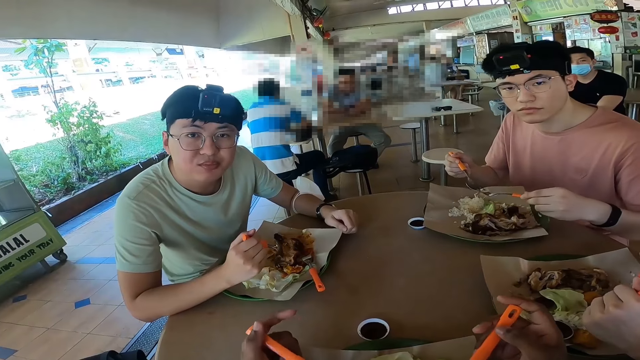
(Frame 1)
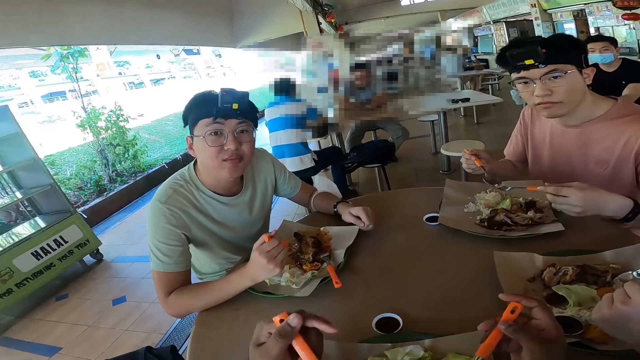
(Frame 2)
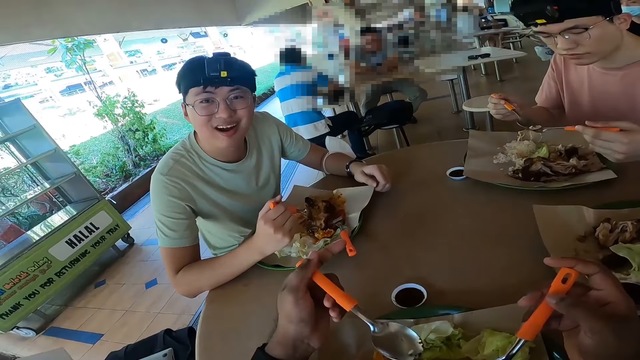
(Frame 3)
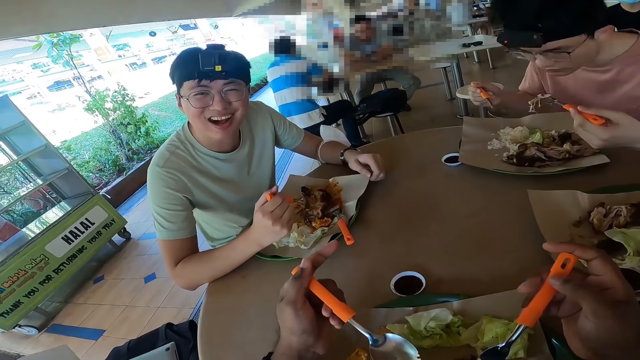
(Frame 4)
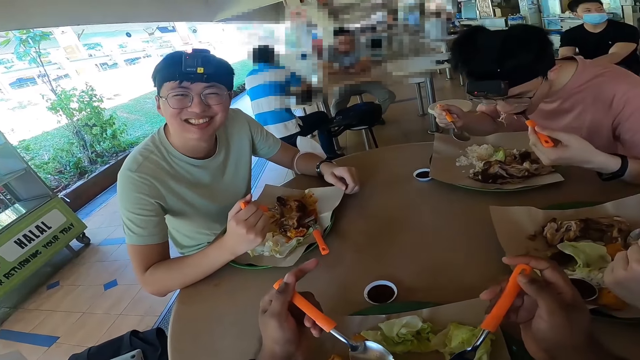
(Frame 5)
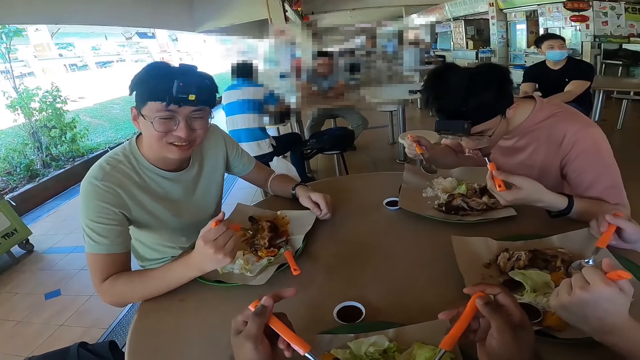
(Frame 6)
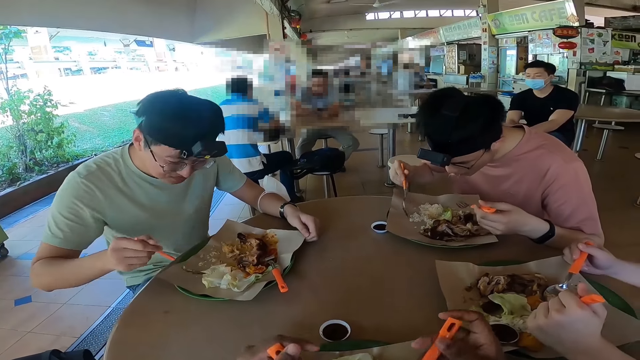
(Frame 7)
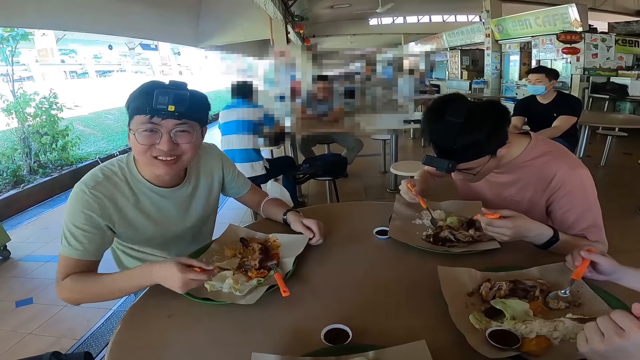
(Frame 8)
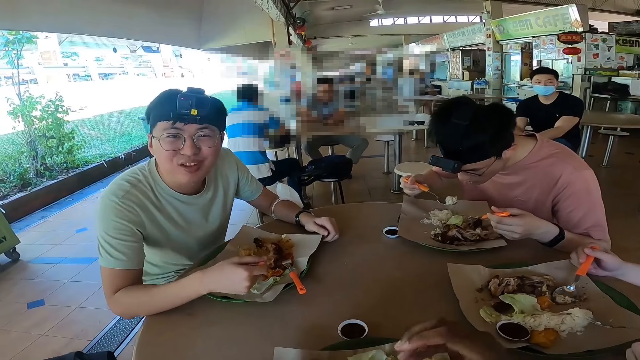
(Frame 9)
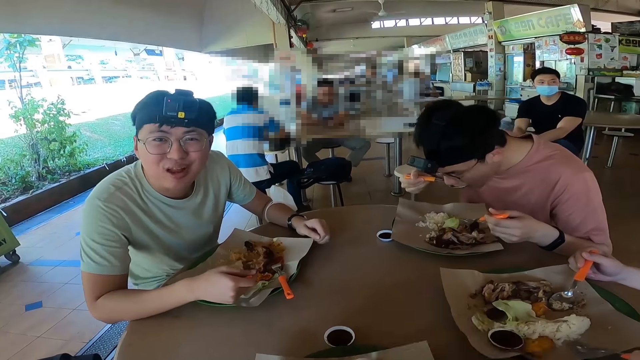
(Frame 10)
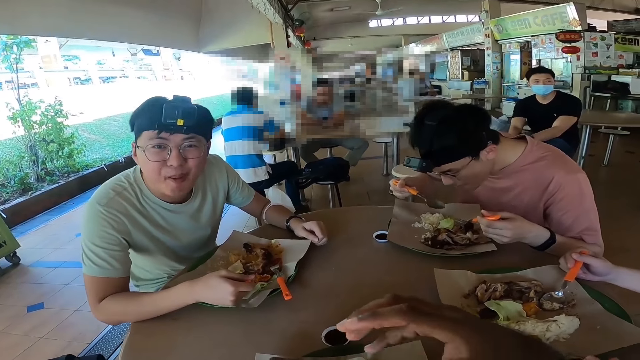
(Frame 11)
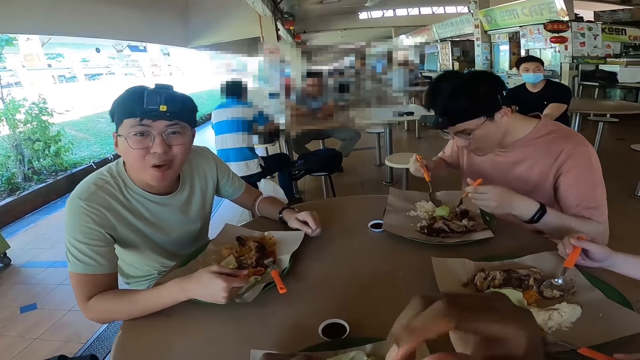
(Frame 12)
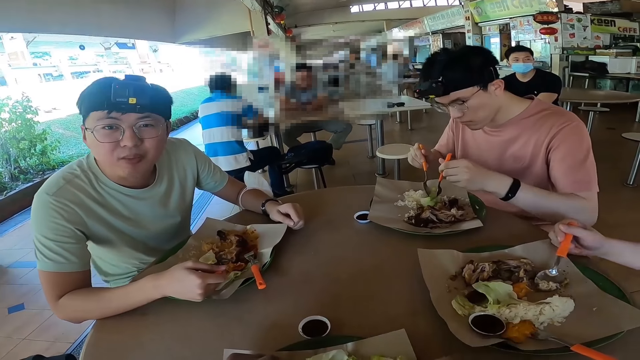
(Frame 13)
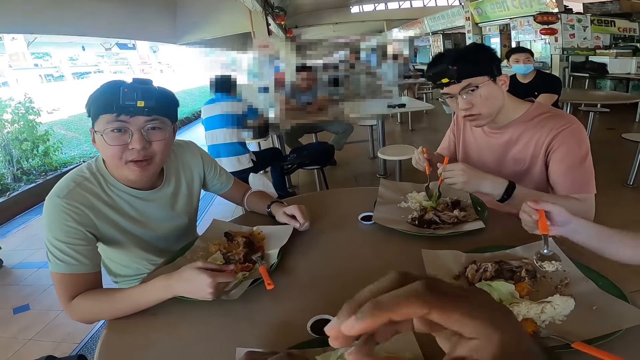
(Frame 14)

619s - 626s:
The camera wearer shakes a hand.

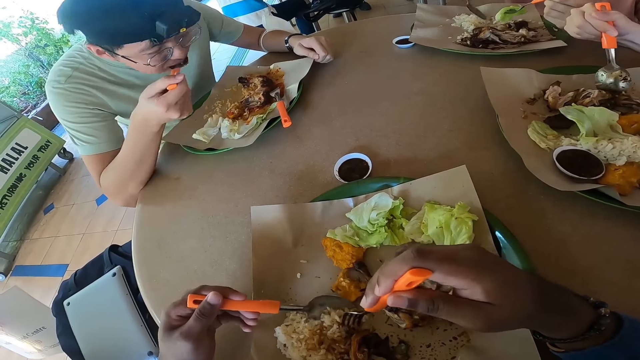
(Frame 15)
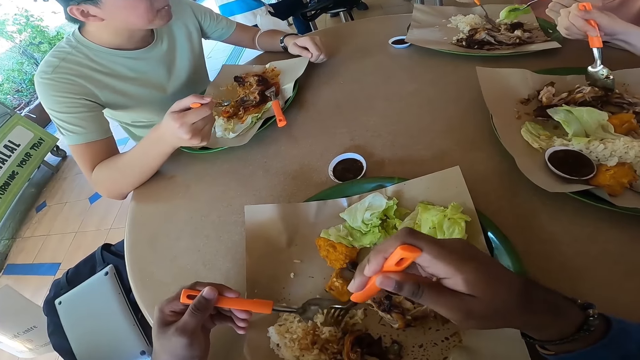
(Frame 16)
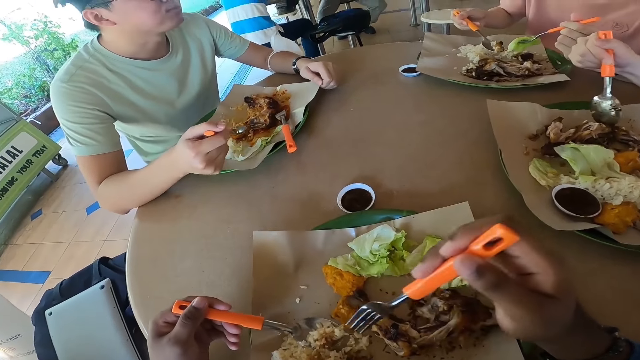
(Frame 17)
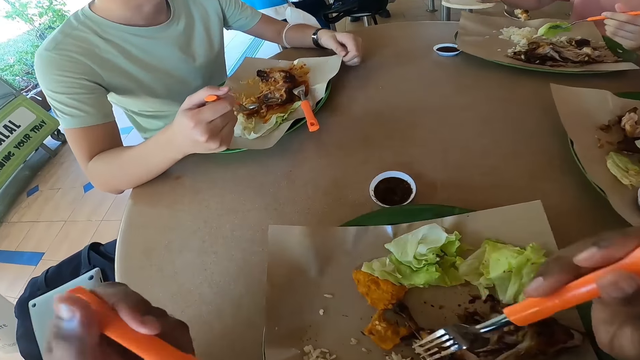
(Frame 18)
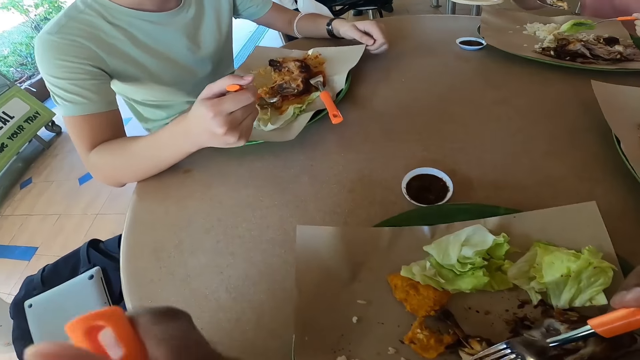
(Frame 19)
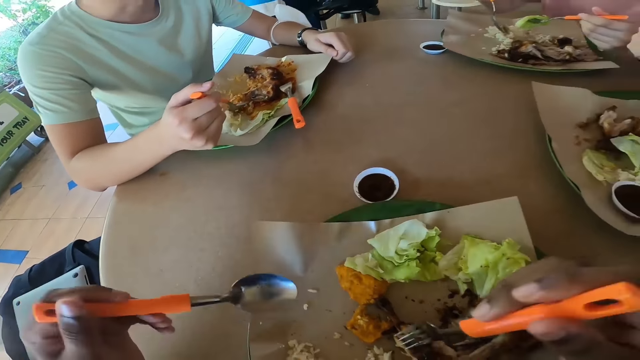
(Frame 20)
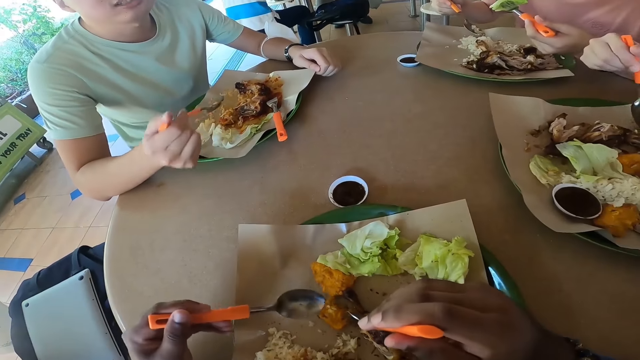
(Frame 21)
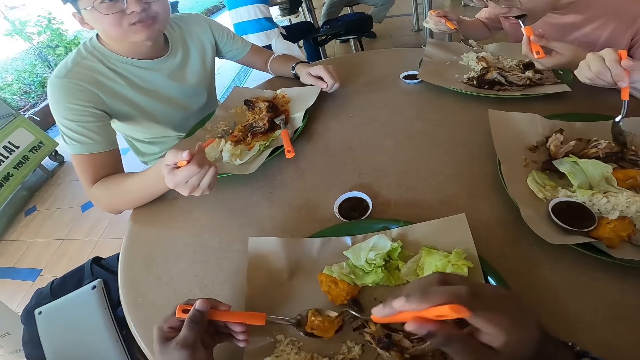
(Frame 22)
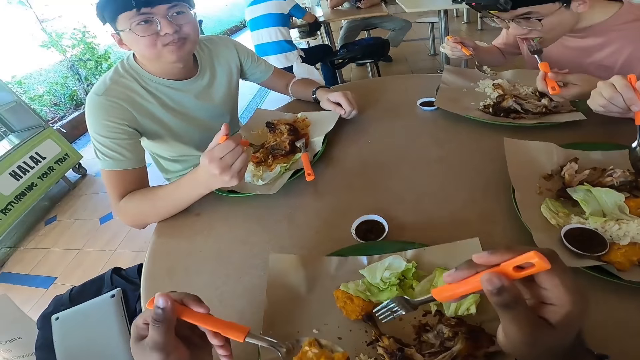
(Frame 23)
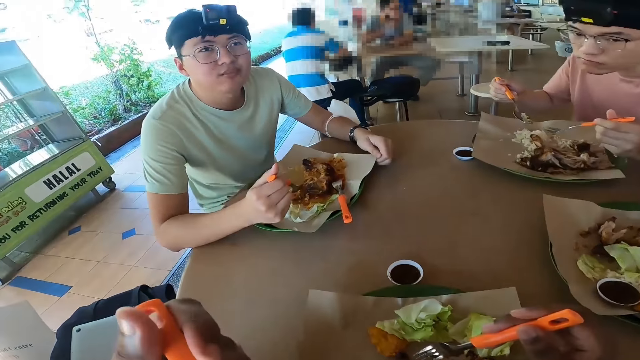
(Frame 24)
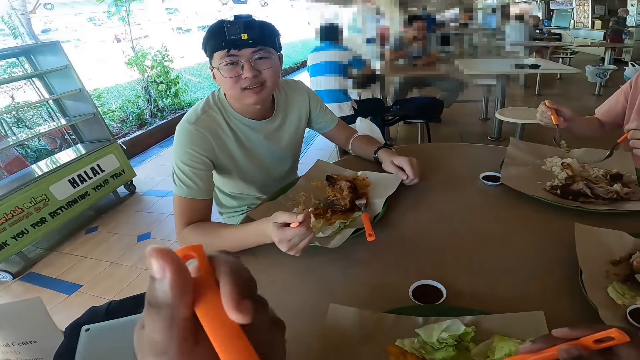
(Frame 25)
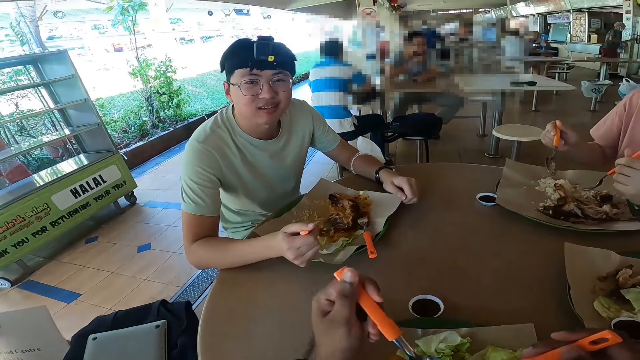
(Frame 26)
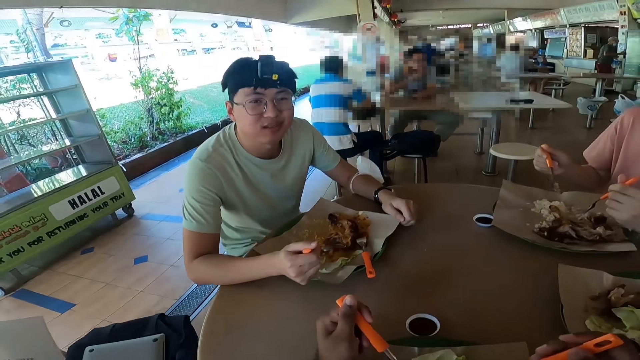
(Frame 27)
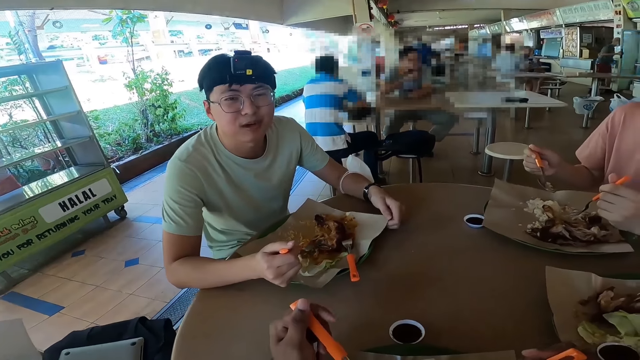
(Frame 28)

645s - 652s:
The camera wearer eats food.

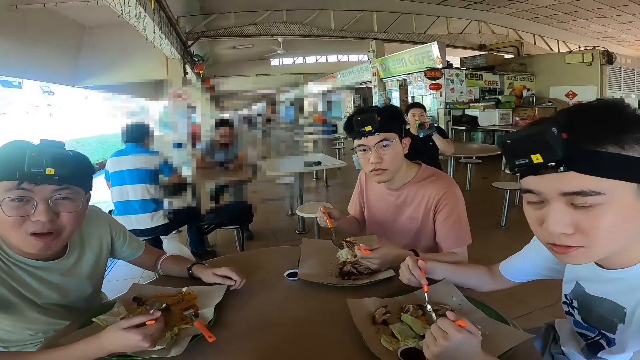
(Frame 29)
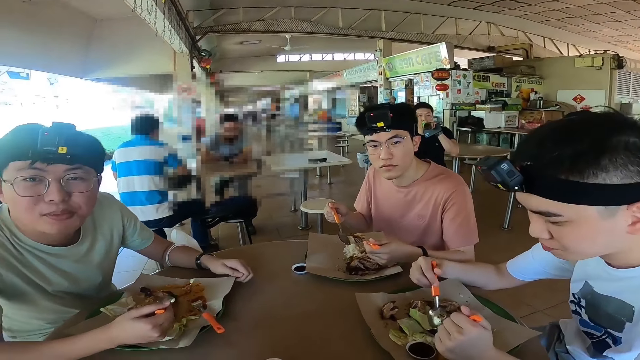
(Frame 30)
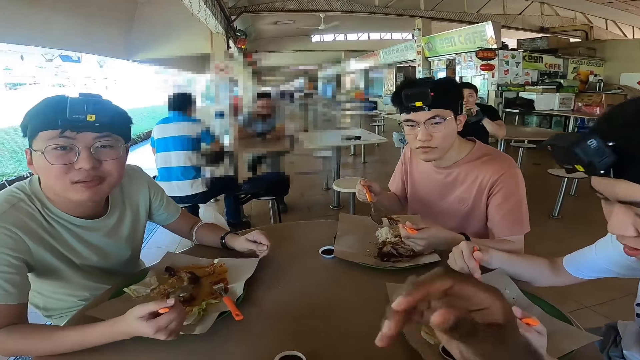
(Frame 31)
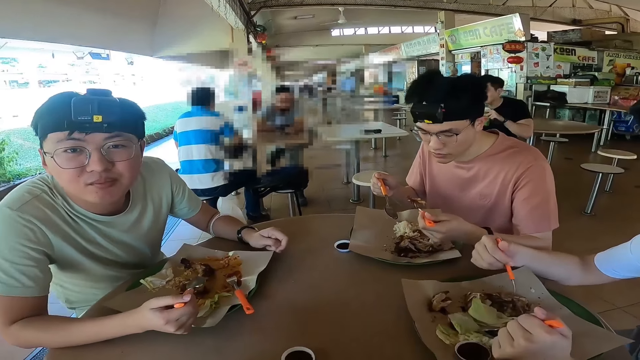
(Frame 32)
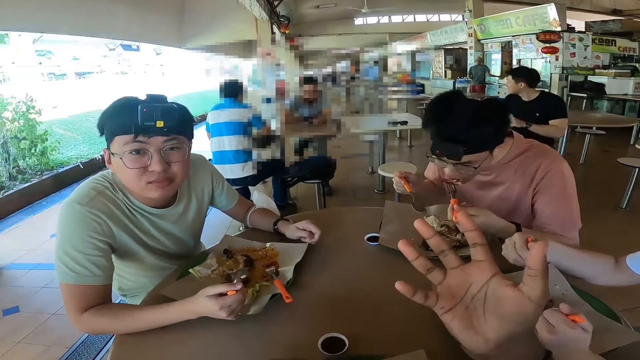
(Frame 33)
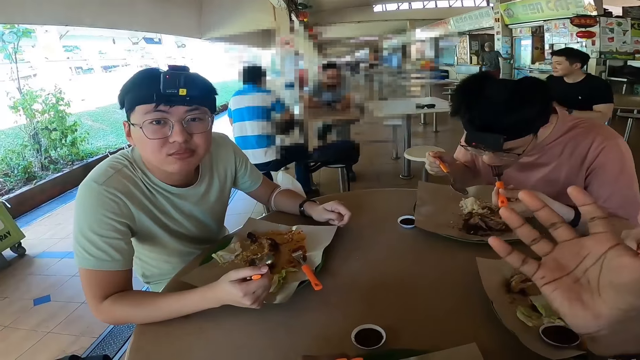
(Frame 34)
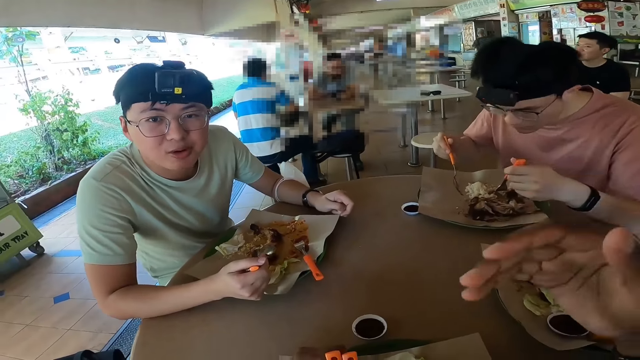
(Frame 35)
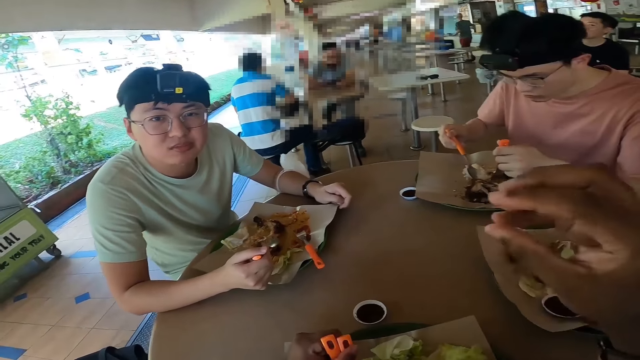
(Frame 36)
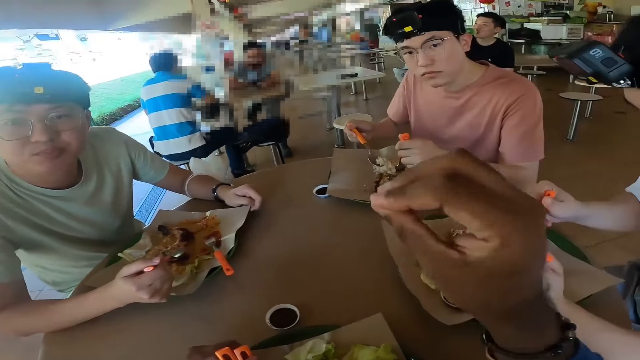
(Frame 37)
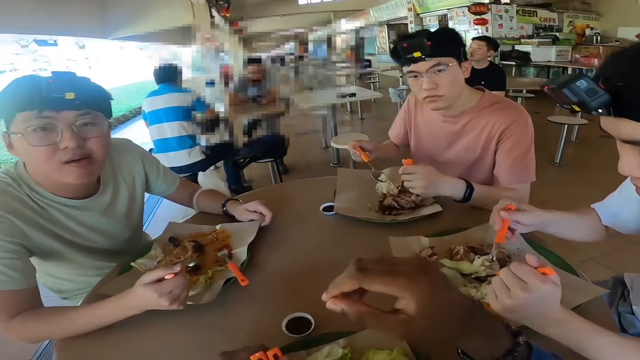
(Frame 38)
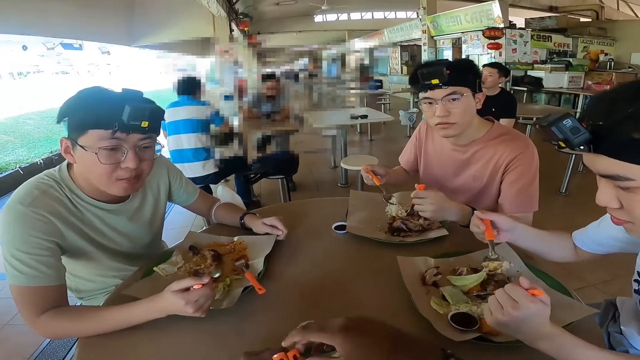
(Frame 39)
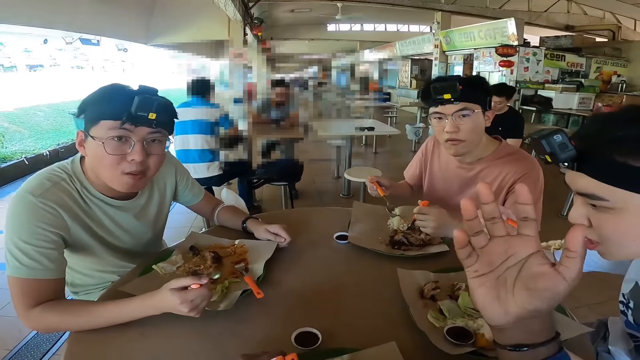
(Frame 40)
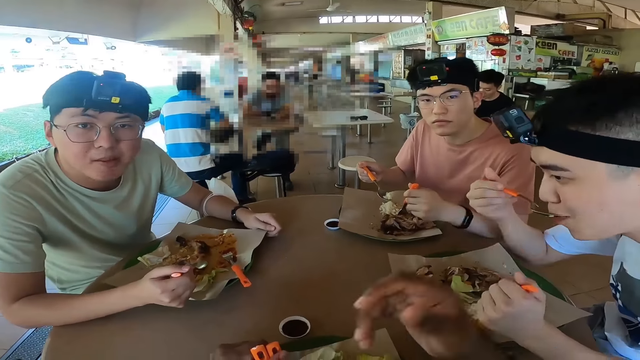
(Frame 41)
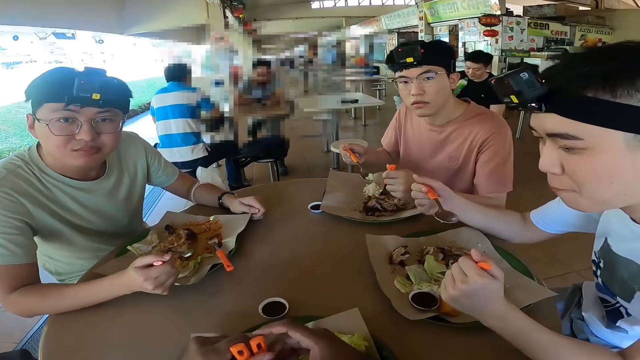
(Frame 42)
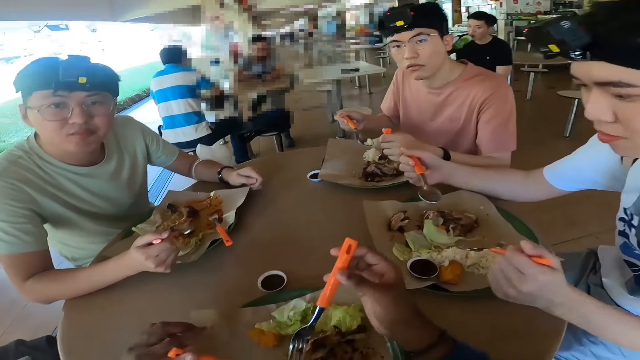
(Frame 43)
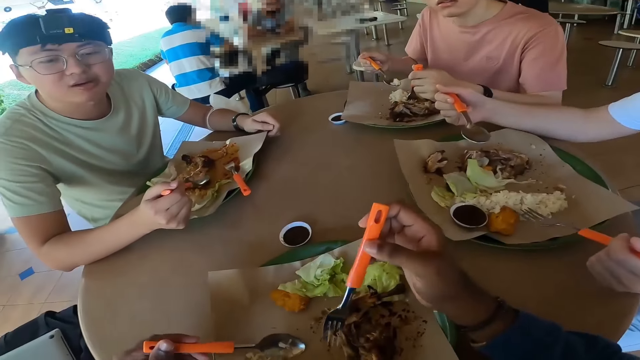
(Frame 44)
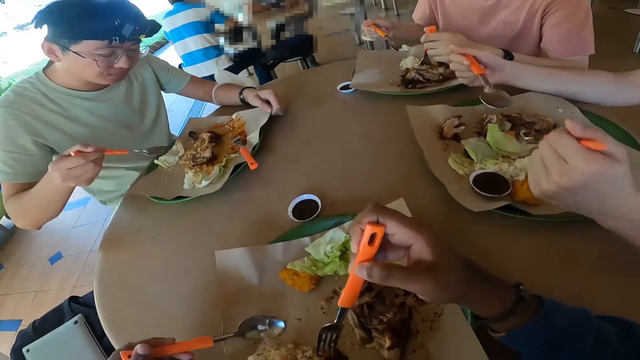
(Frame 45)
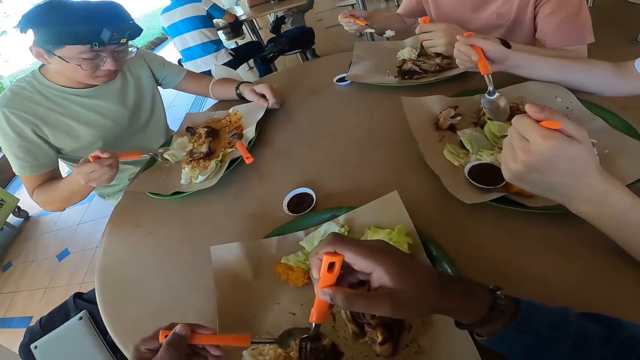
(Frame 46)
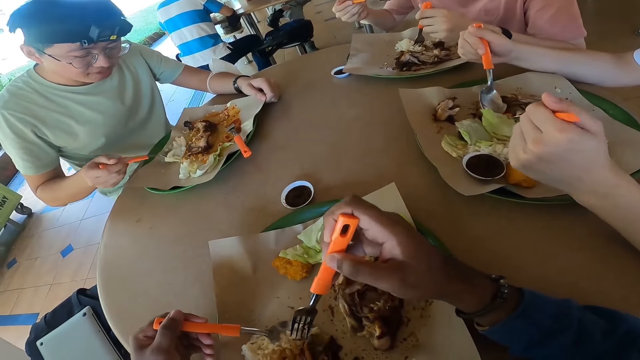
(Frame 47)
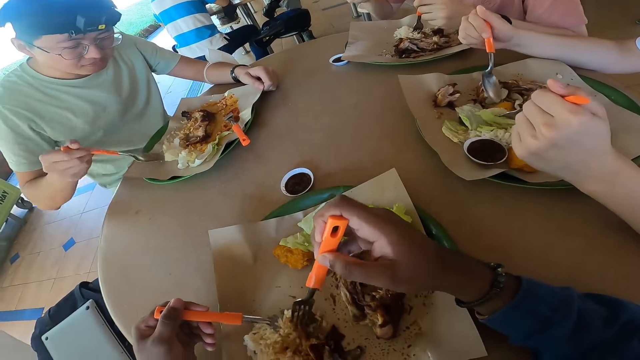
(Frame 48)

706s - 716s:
The camera wearer shakes hands. They eat food.
